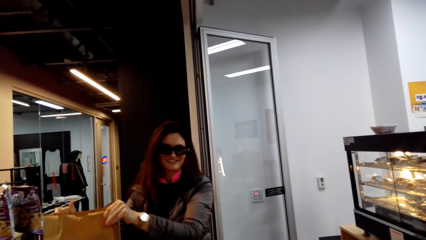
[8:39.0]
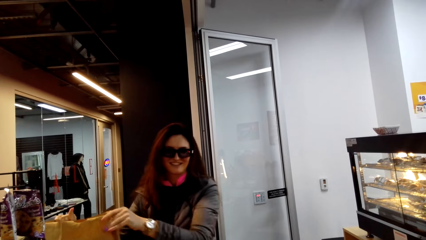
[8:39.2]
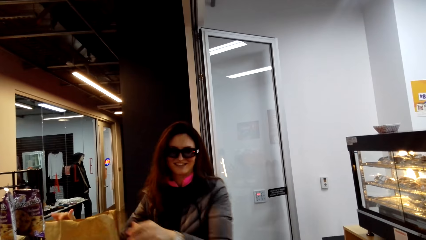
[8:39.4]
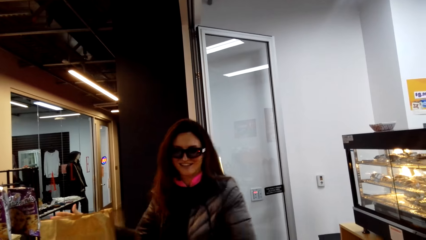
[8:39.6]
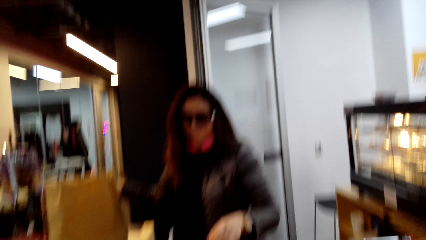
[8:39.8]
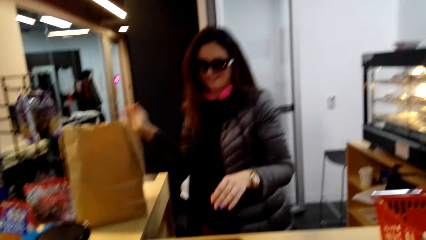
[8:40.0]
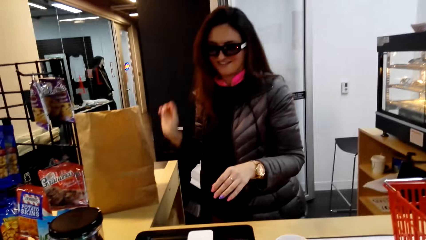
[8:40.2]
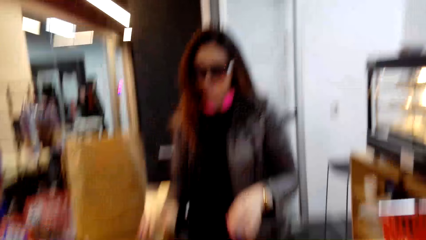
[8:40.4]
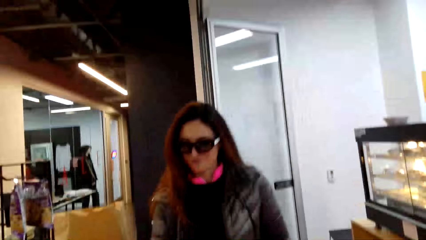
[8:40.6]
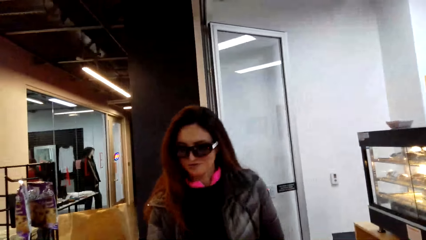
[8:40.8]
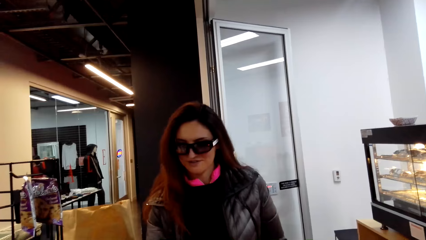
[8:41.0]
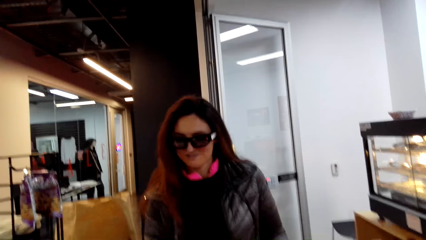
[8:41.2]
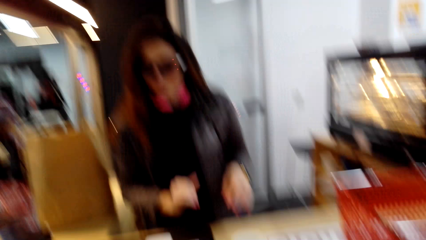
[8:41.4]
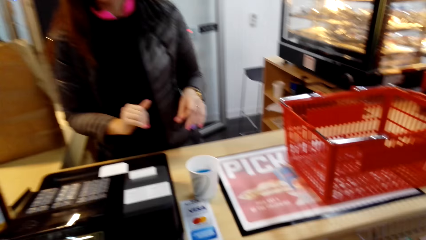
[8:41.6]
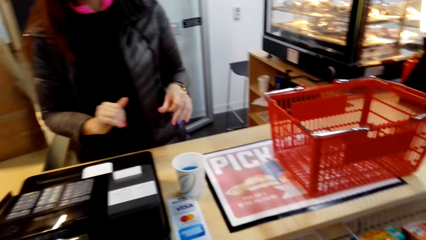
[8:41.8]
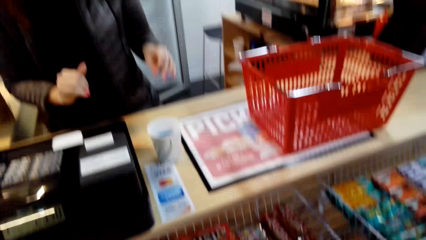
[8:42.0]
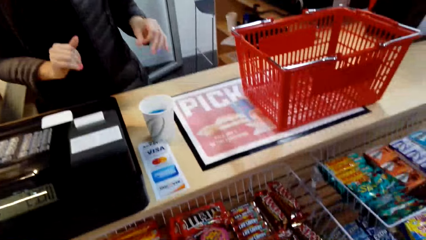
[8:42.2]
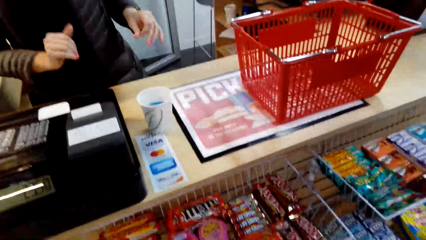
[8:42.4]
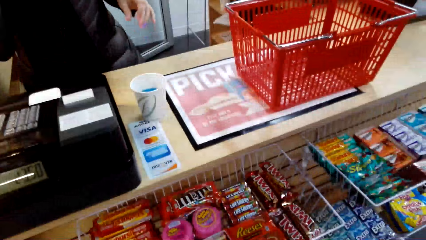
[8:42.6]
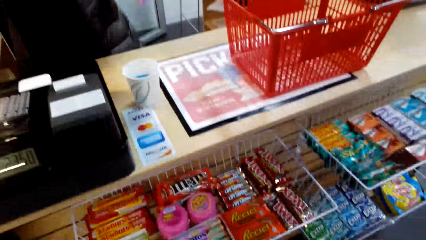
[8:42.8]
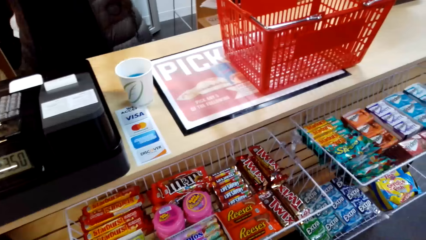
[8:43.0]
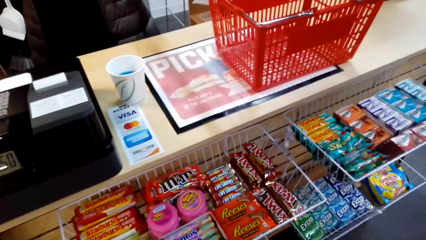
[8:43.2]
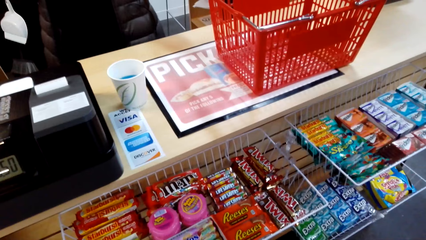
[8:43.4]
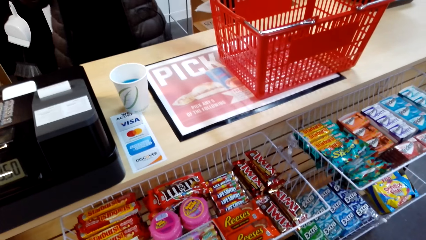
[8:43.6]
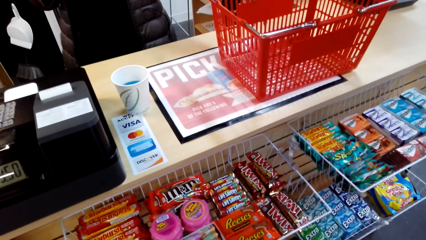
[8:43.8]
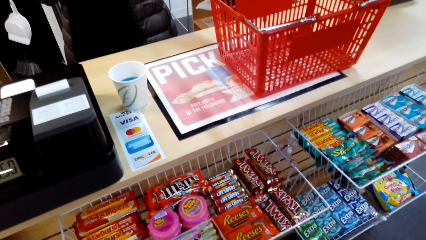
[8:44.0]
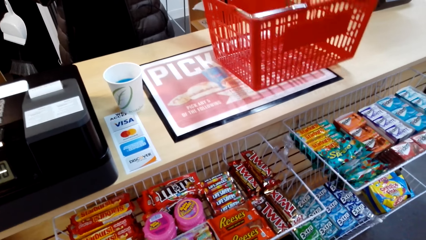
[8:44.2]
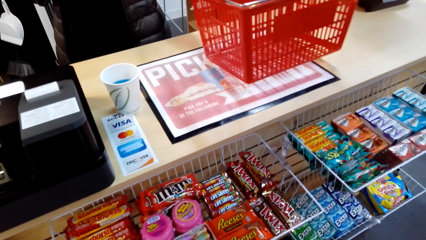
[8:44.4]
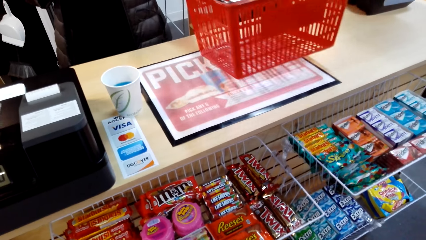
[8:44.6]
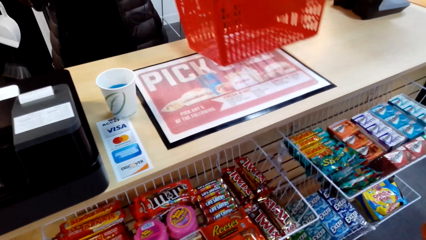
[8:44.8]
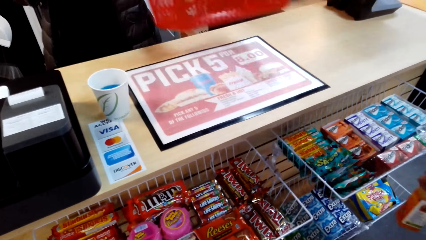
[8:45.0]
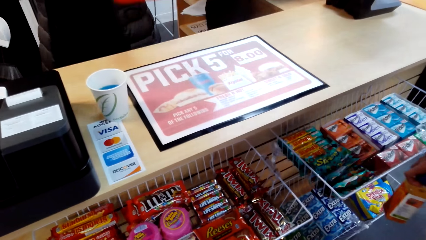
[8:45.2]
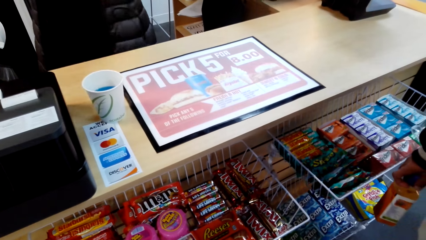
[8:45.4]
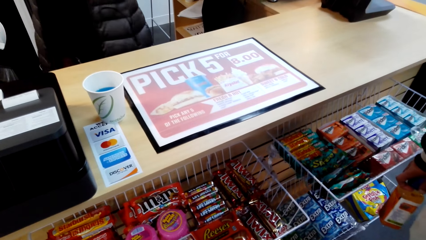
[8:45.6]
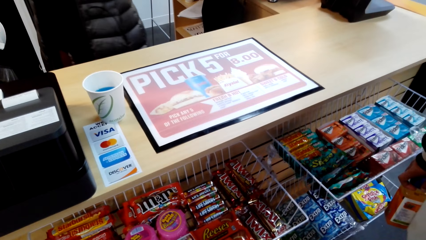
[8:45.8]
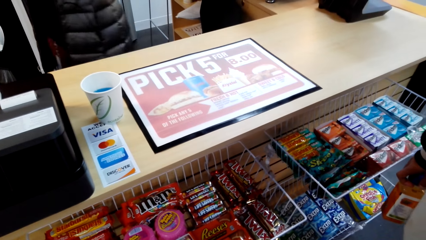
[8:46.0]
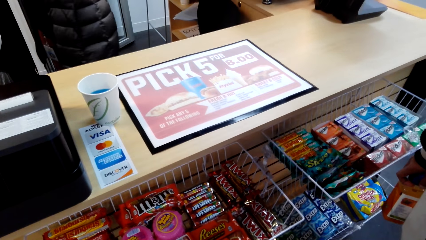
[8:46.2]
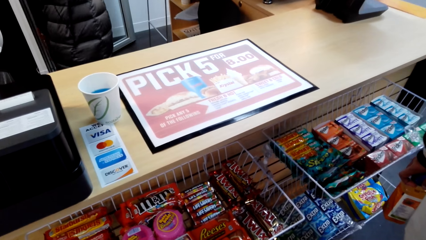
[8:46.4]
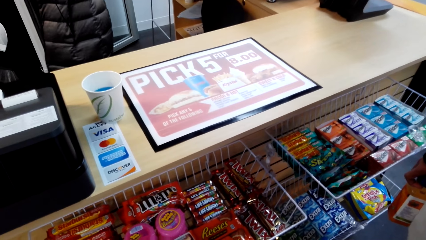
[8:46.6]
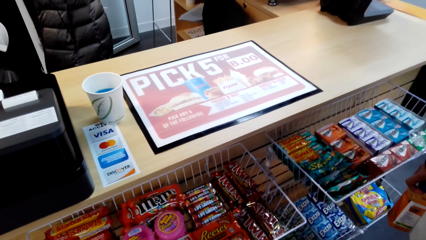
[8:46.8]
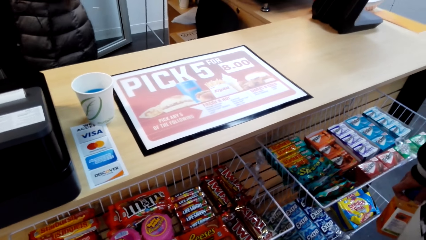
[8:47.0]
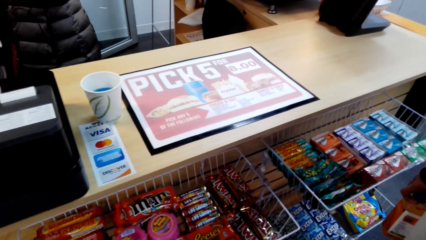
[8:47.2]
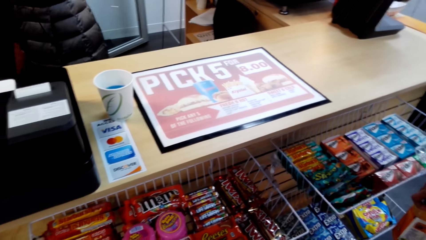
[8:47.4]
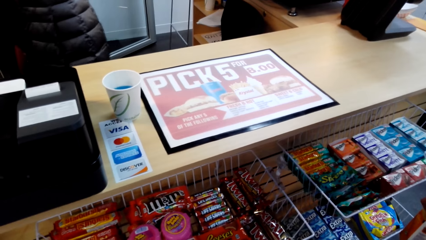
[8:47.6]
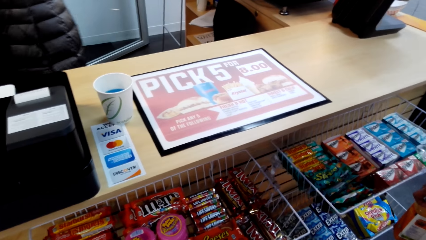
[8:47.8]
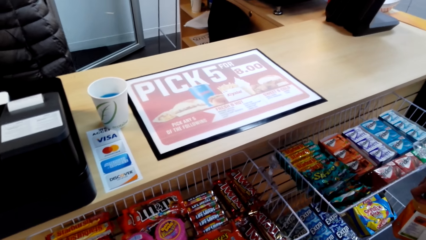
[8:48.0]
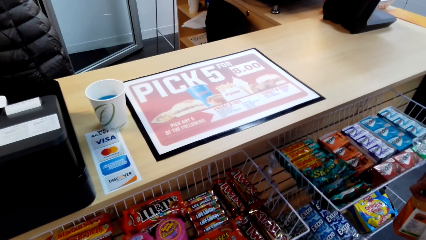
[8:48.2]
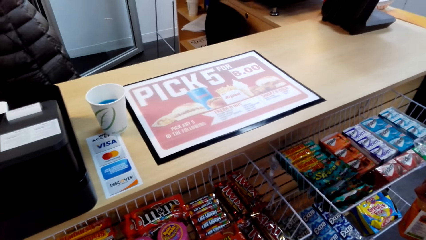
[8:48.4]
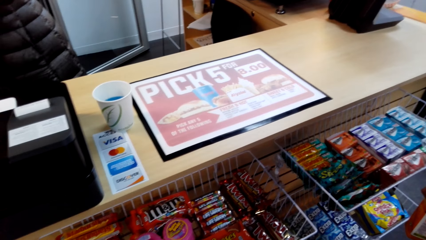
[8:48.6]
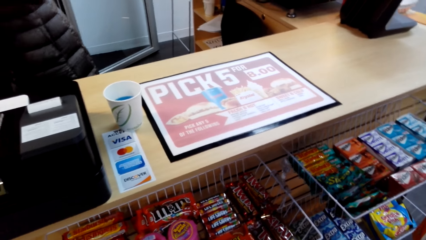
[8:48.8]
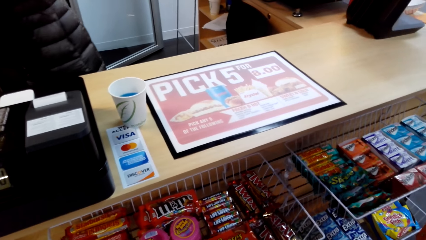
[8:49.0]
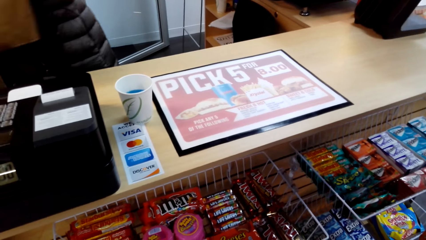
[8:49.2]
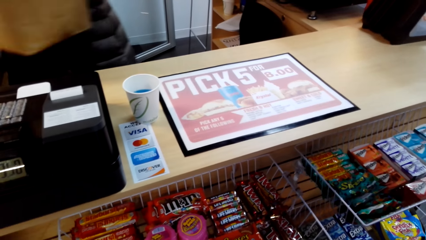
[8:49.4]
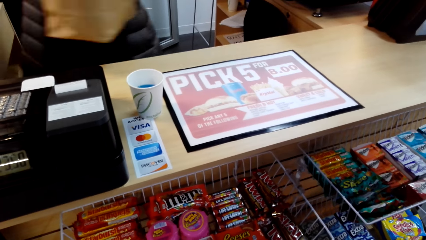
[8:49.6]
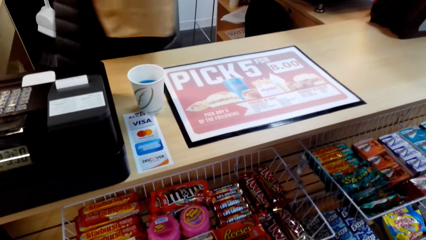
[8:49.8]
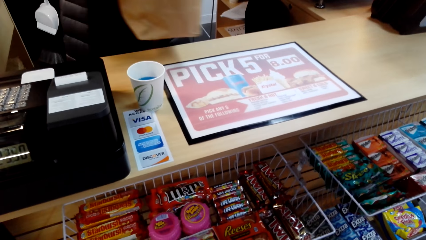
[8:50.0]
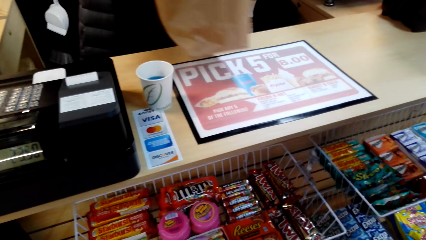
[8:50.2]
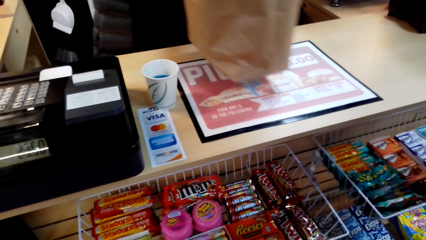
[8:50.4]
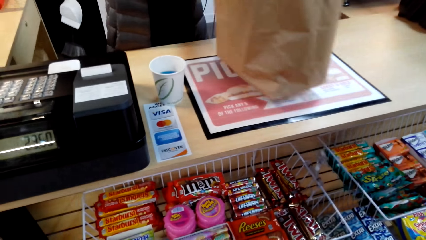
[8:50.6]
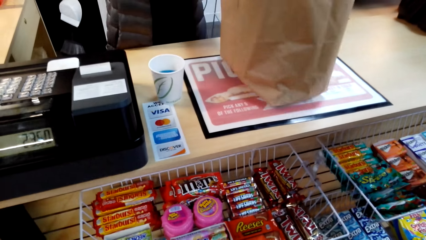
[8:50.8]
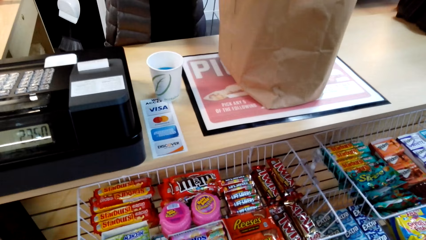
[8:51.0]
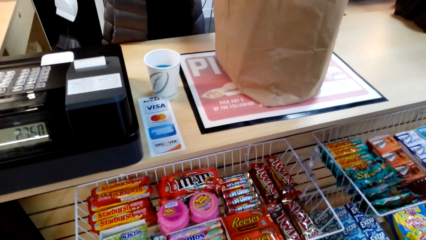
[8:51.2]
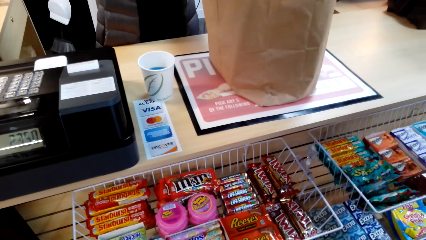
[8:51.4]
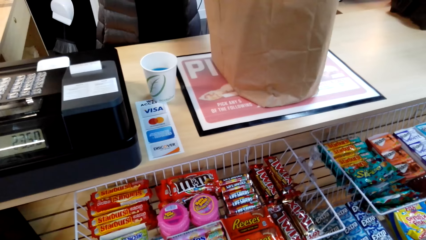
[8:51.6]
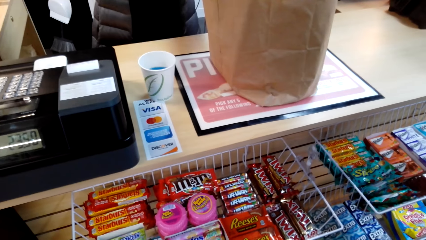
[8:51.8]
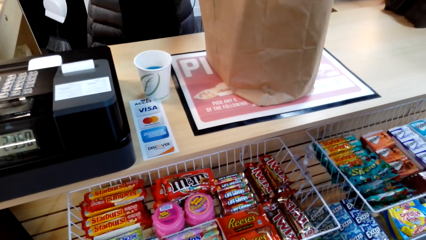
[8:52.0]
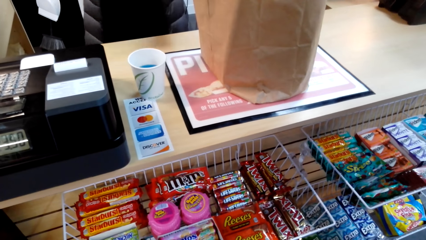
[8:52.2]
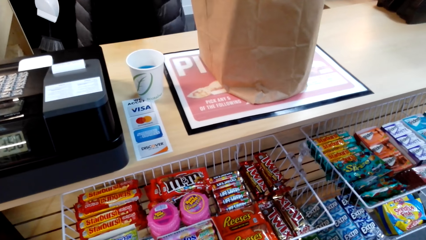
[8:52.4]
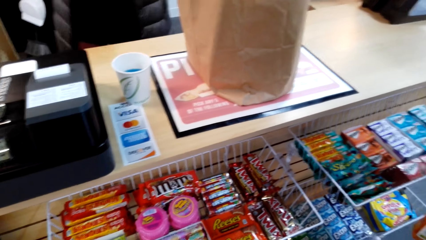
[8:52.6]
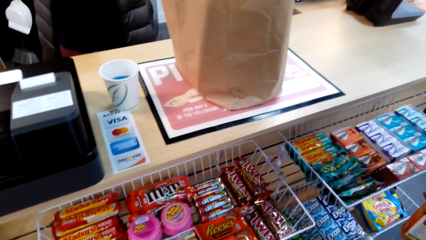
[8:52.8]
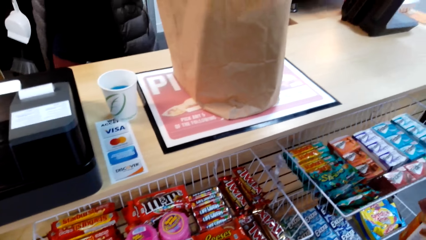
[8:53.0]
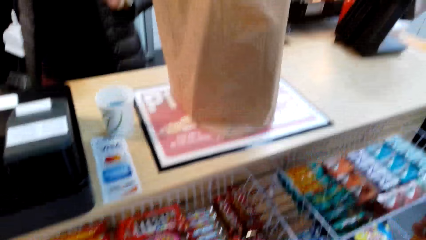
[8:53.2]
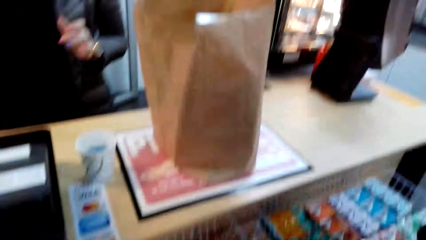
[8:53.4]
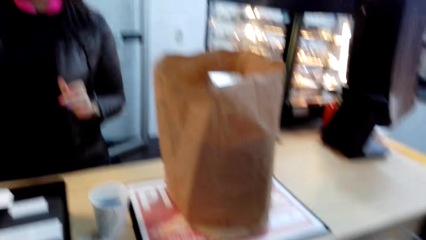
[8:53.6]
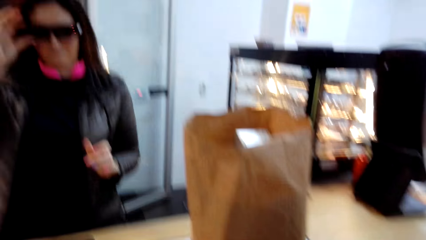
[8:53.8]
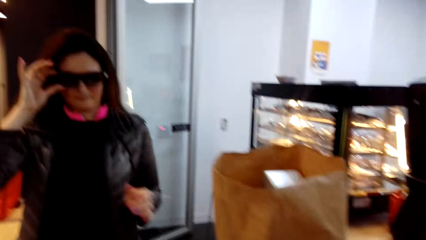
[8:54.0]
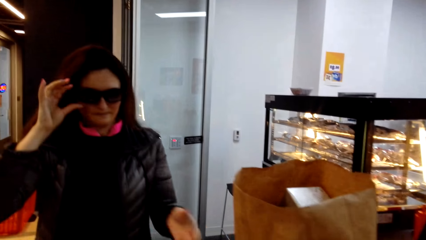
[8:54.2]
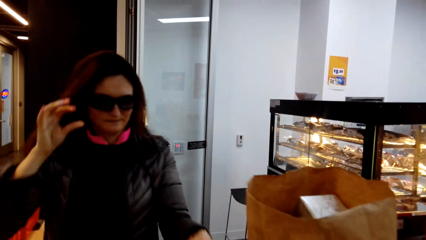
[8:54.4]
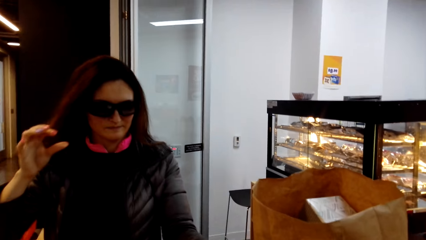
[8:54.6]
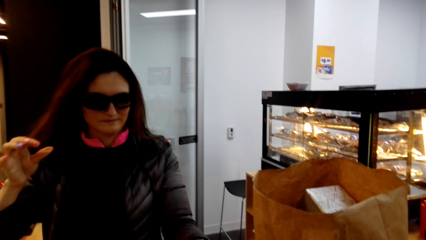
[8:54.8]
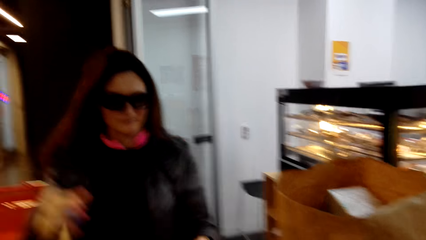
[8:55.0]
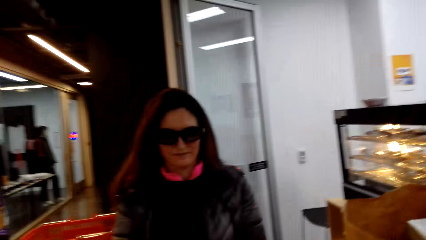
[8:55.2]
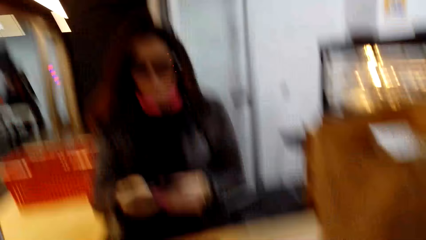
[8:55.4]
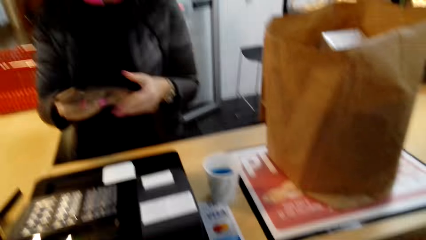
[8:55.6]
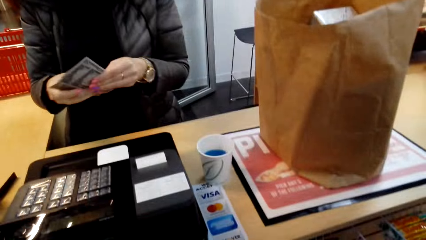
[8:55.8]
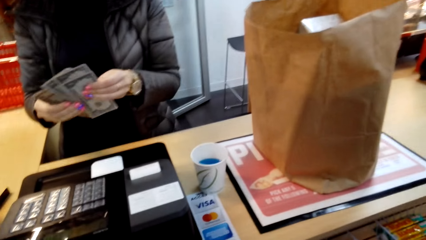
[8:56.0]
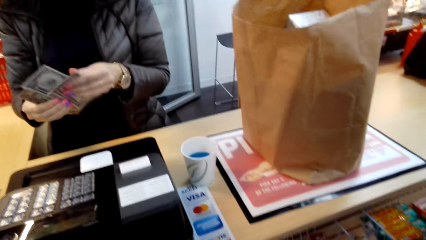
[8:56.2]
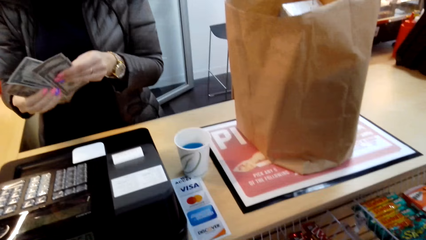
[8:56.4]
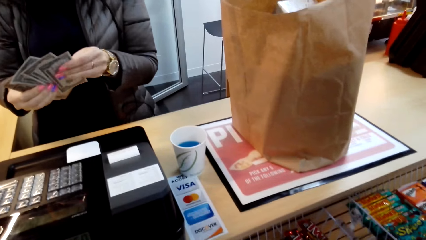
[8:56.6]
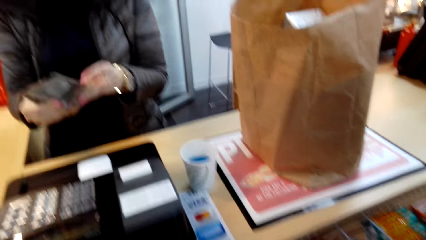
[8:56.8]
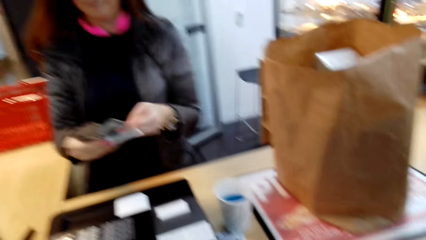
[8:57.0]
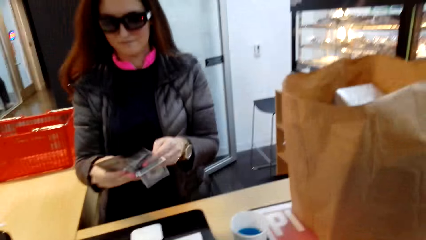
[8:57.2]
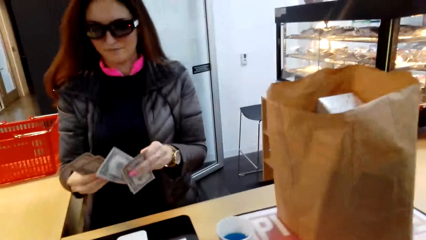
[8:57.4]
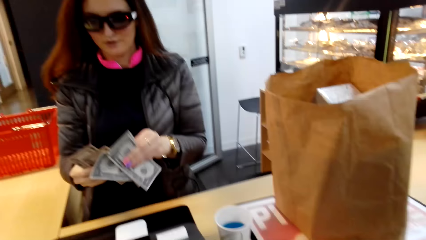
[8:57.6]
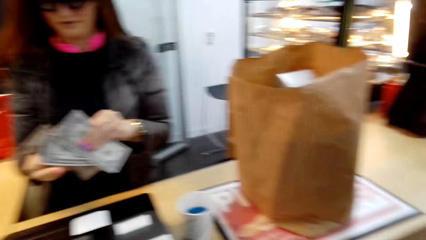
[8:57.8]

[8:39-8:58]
A person dialogues with the camera wearer. The person picks up the shopping basket from the counter desk, puts the shopping basket at some place, carries the shopping bag, and puts the shopping bag on the counter desk. The person picks the money from the counter. The camera wearer hands over the money to the person. The person counts the money.
